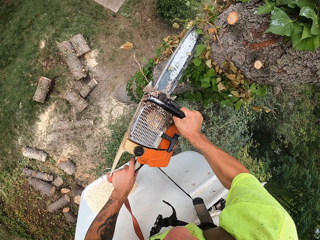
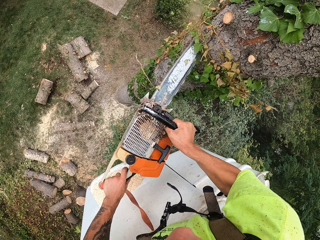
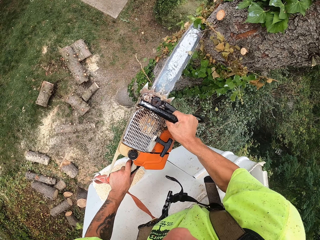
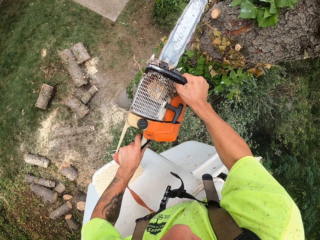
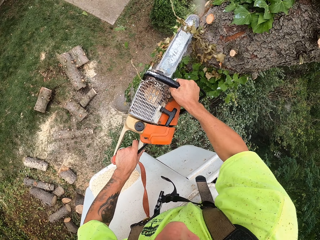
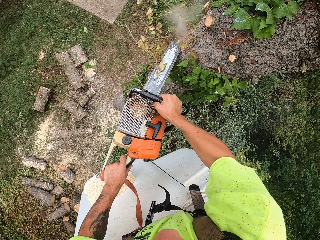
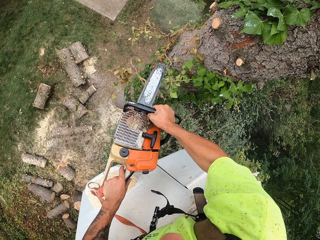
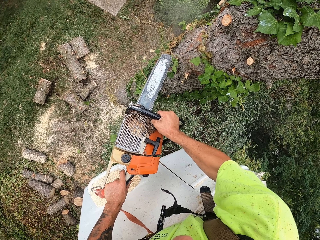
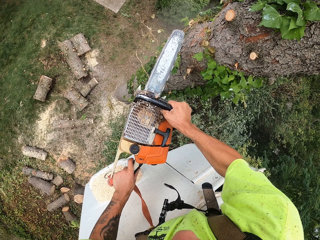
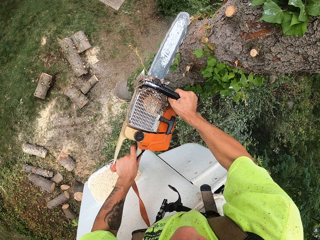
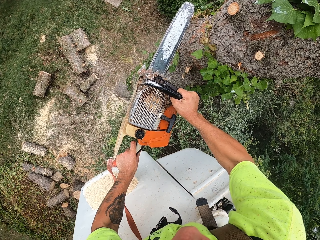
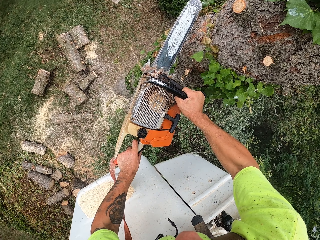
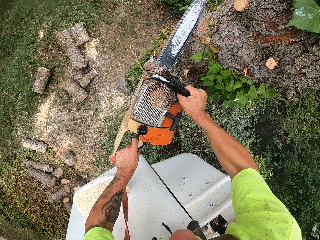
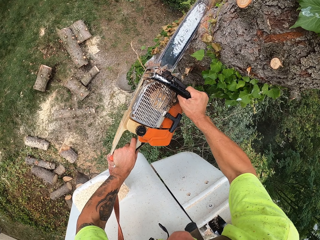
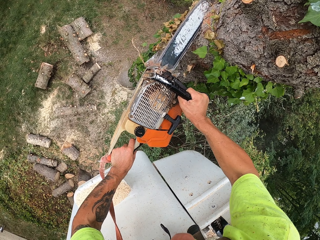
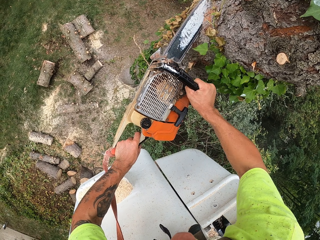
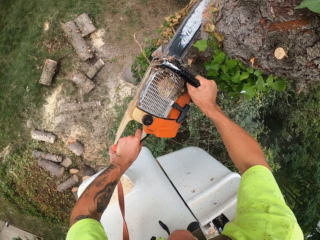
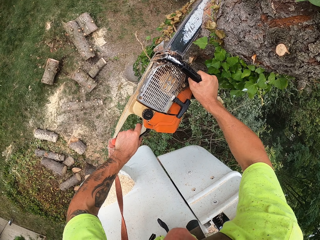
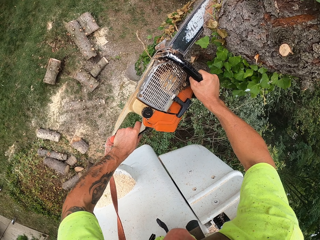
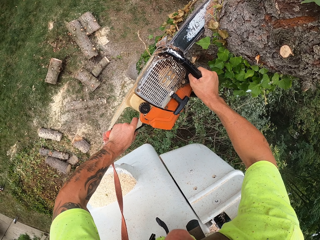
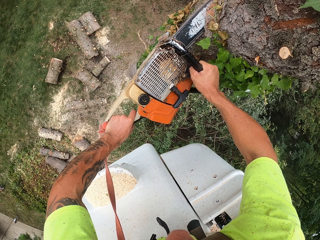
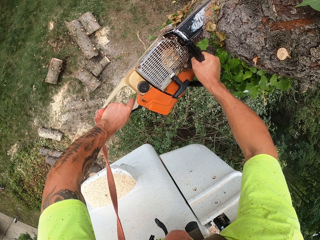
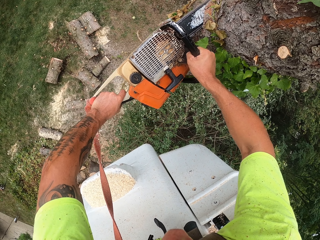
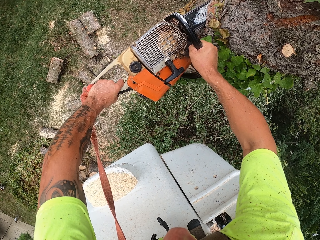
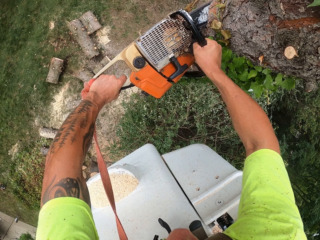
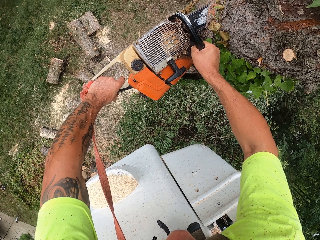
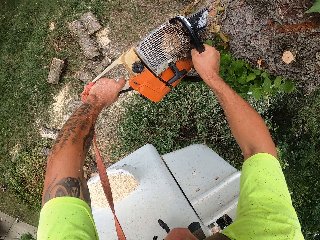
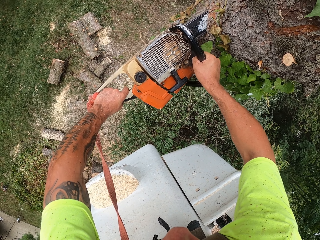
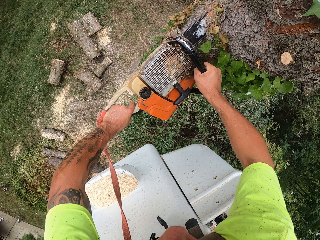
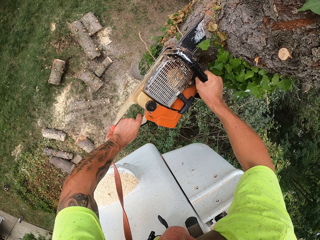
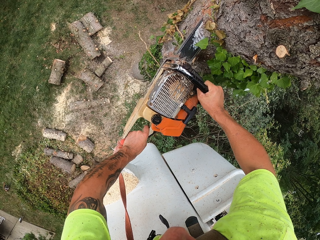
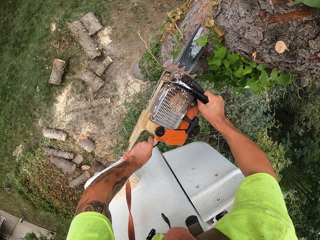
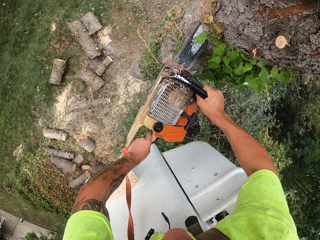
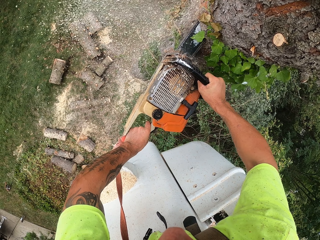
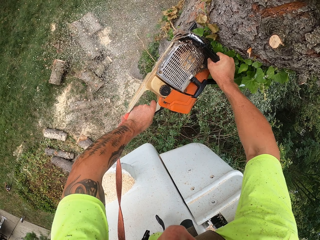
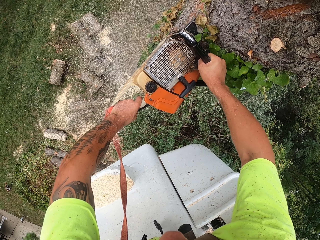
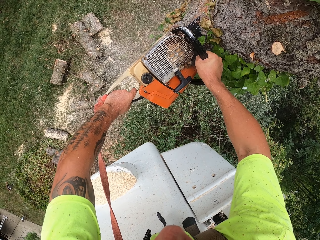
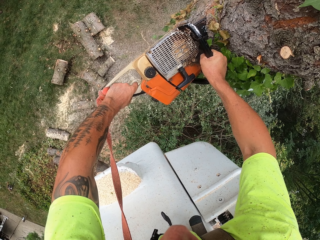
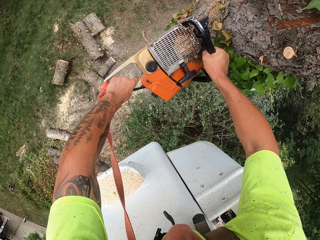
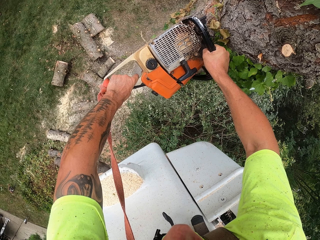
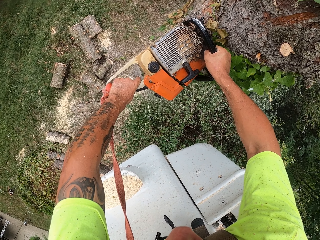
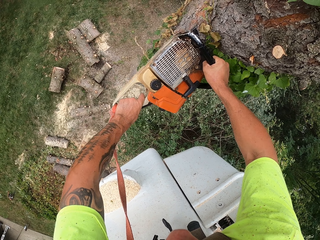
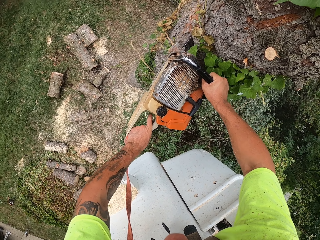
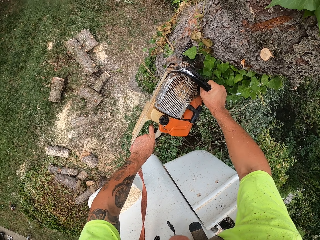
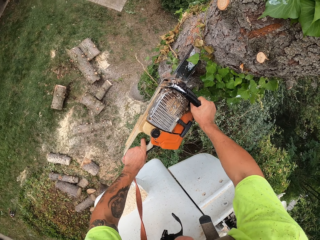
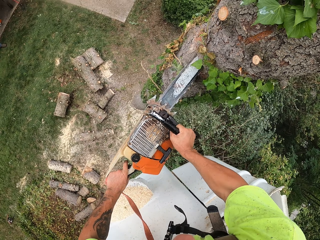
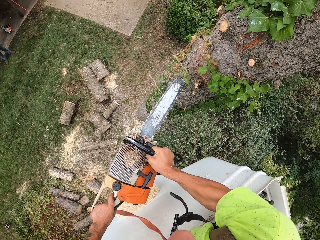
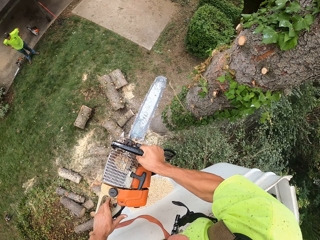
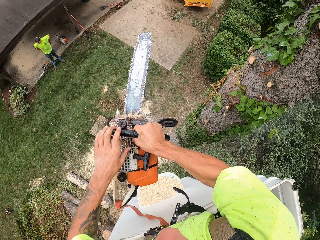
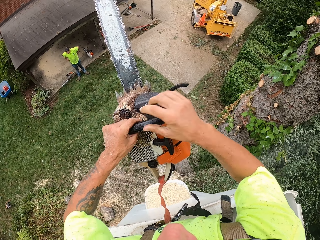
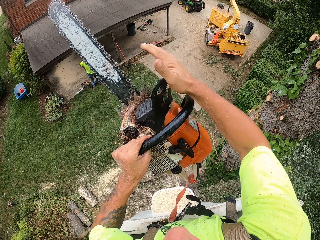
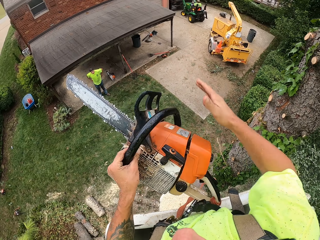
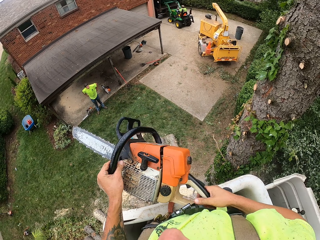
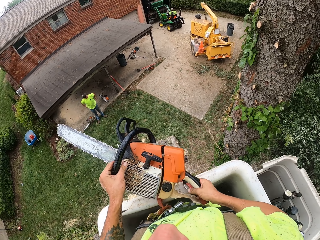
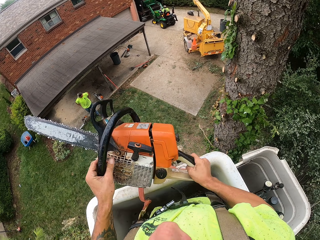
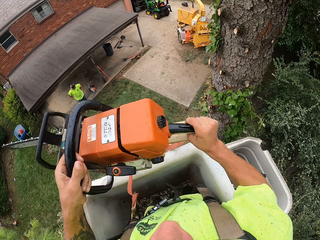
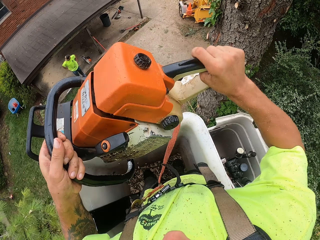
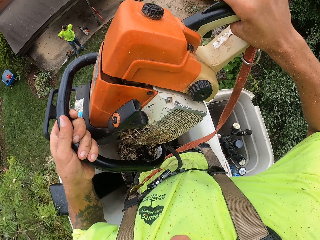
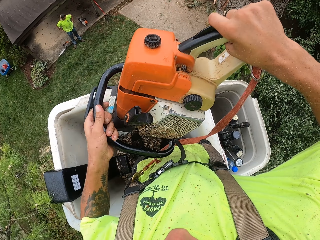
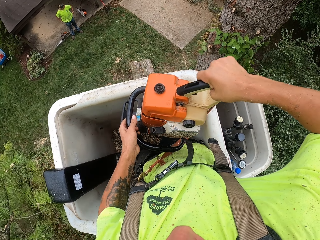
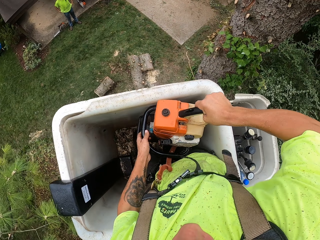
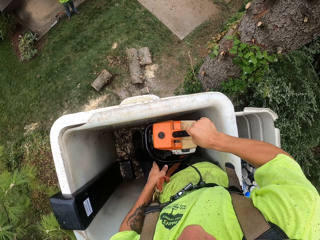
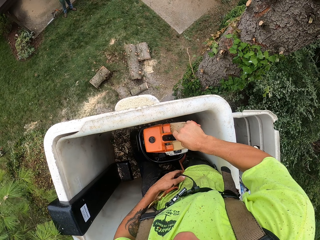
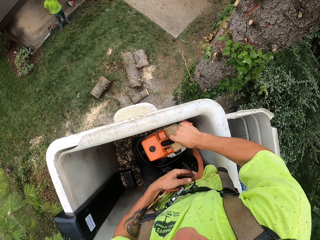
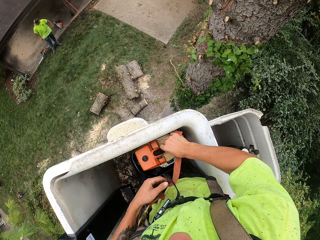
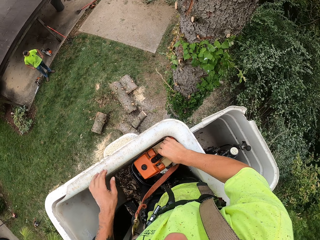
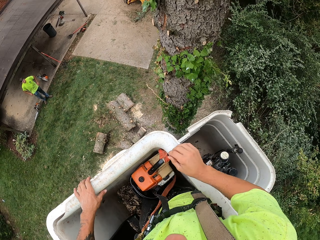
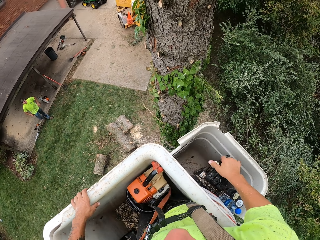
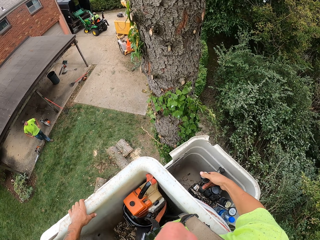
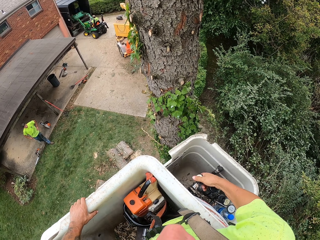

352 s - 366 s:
The camera wearer cuts through the tree with the chain saw in his hands. He removes the chain saw from the tree with his hands. He presses the handle on the chain saw with his right hand with the chain saw in his left hand. He switches off the chain saw. He puts the chain saw in his hands into the bucket lift he's standing in.

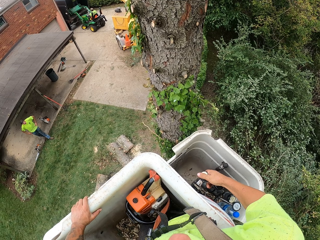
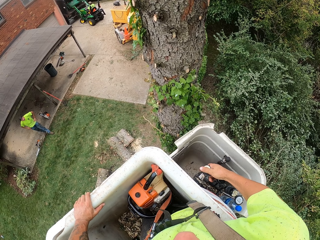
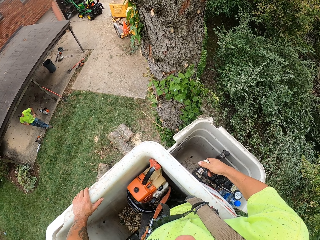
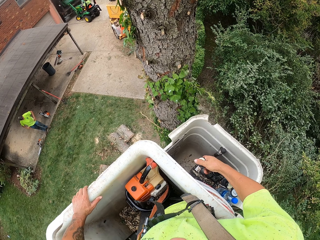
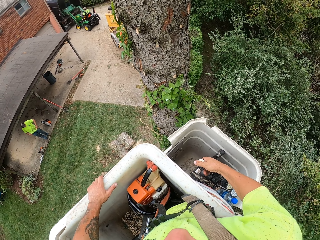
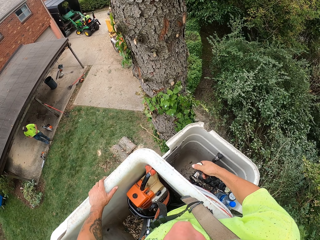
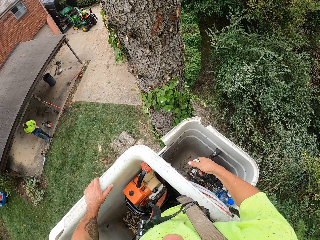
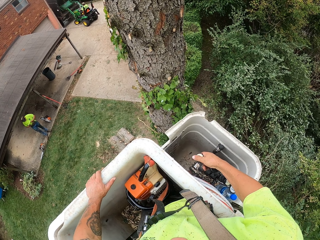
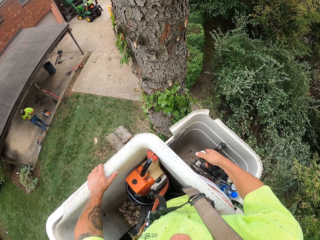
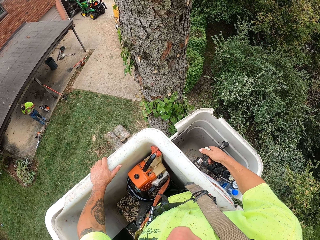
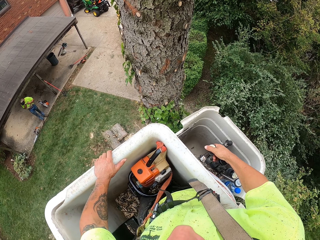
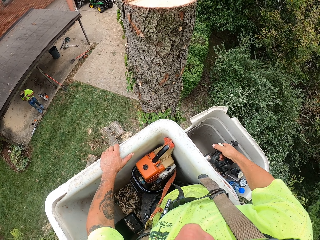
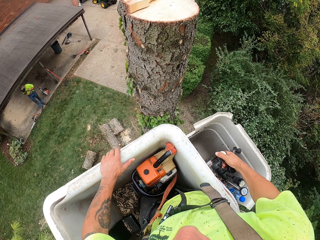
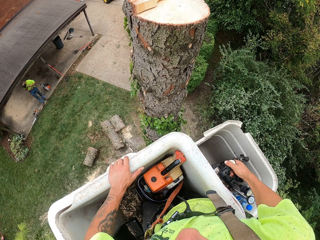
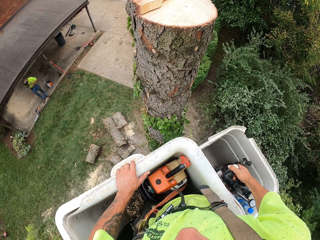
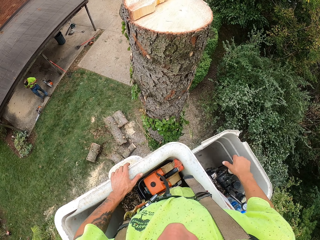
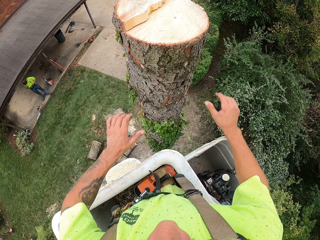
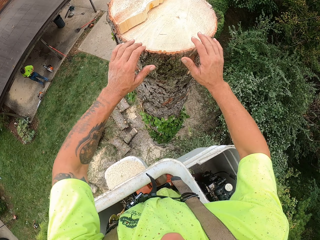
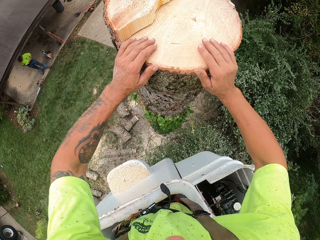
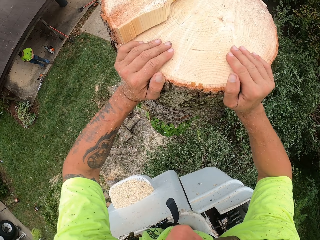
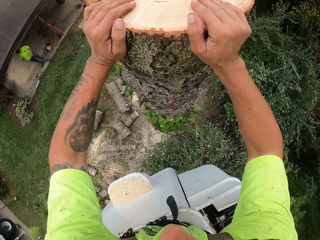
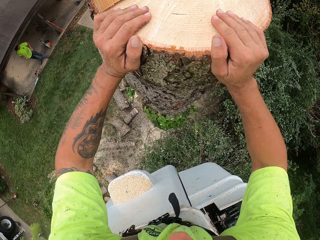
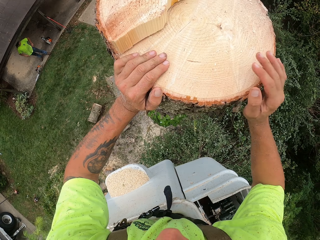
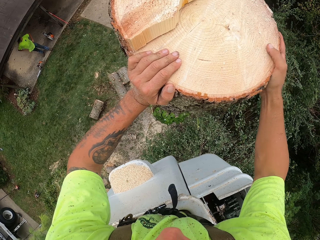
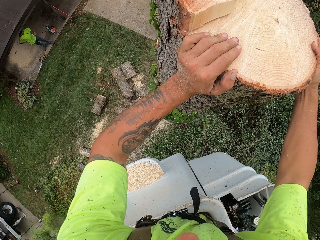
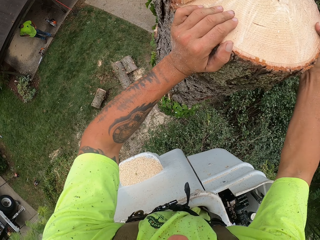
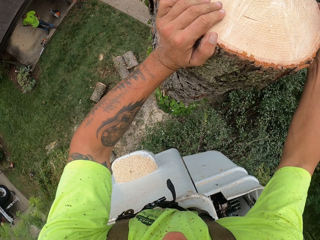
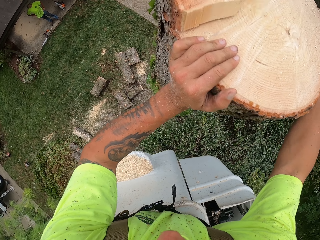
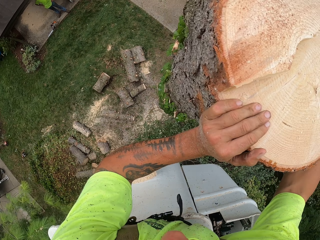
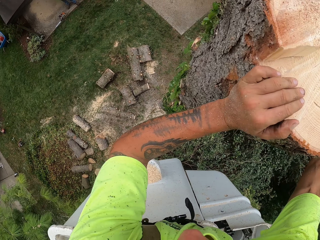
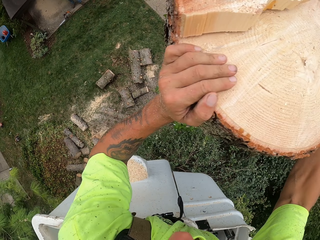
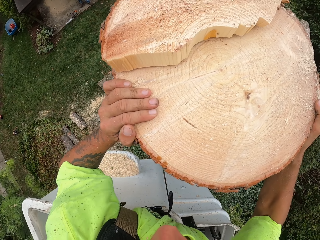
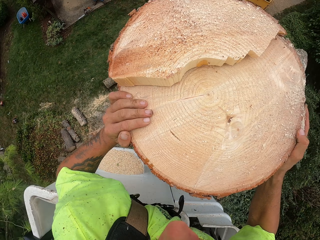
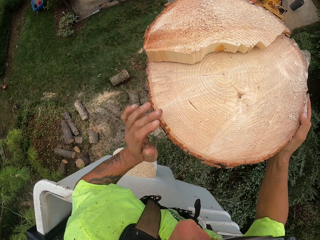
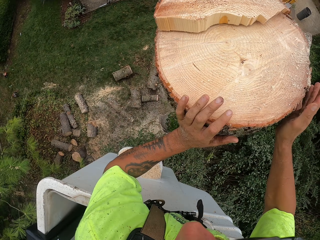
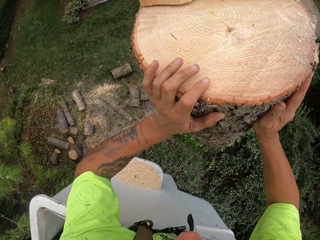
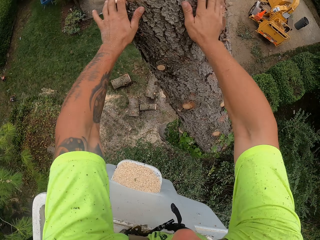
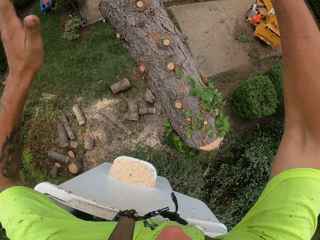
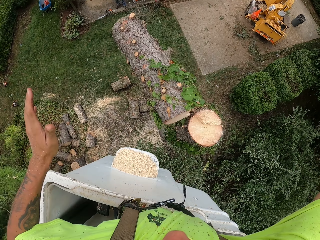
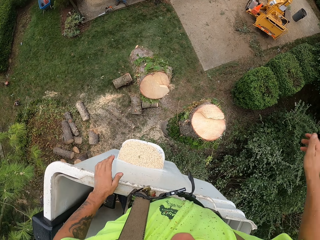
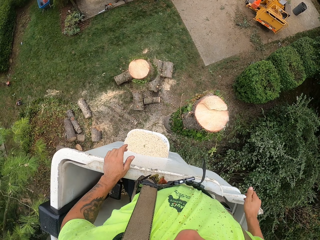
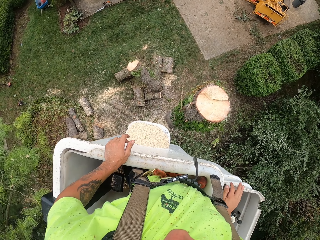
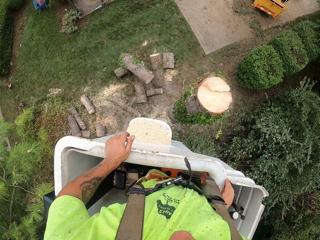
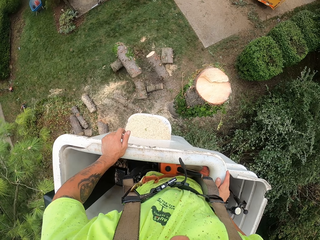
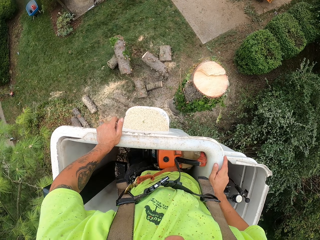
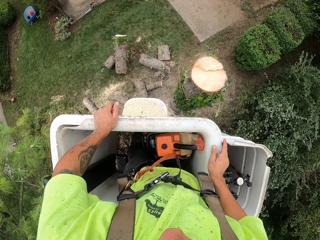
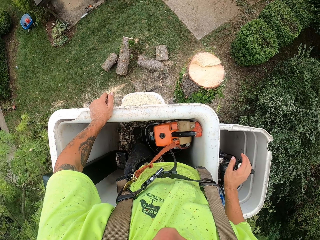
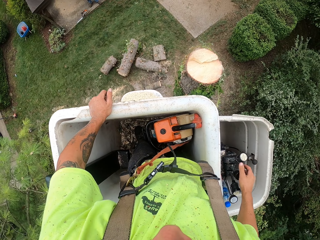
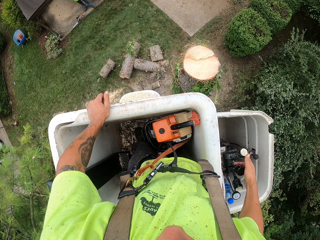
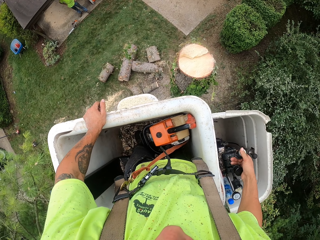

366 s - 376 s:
The camera wearer presses the button in the bucket lift with his right hand. He shakes the tree. He pushes the tree down with both hands. He throws the tree to the ground.
